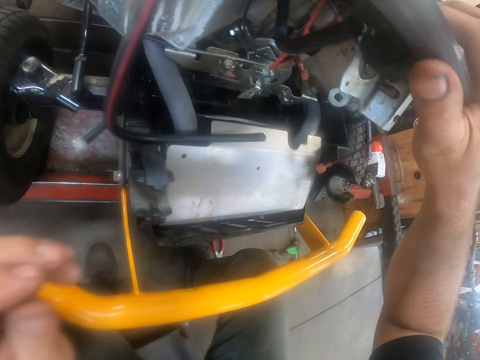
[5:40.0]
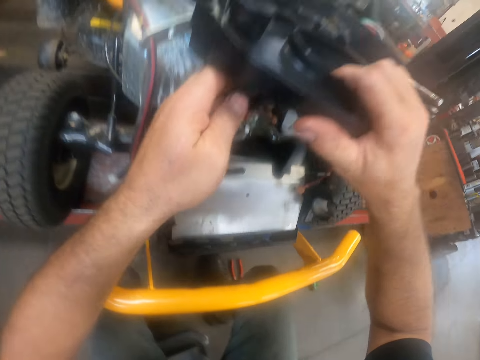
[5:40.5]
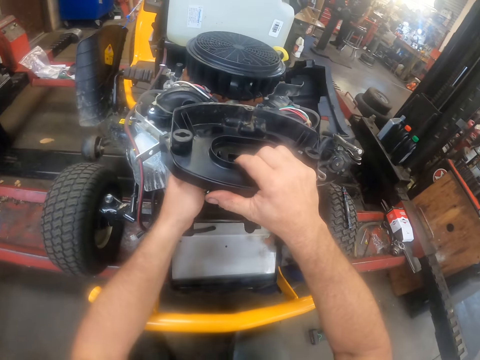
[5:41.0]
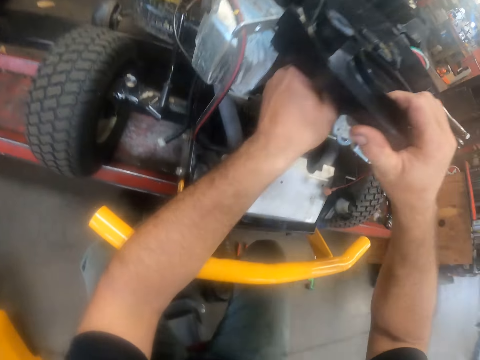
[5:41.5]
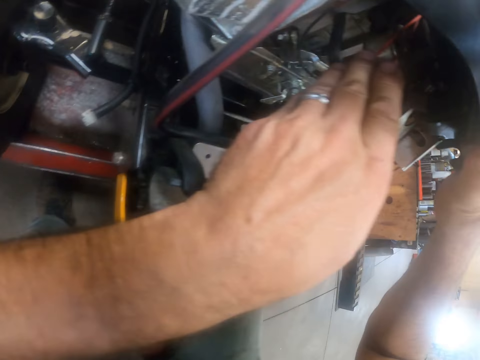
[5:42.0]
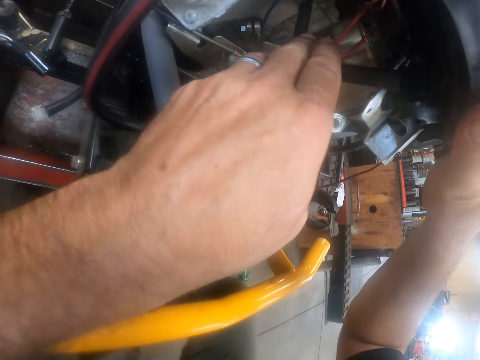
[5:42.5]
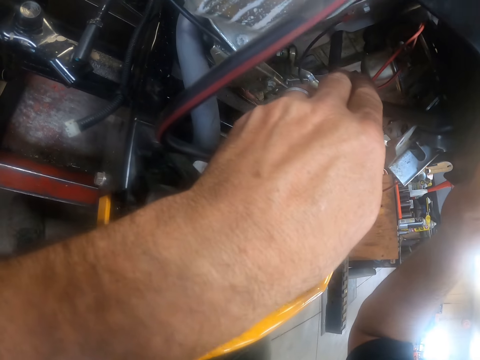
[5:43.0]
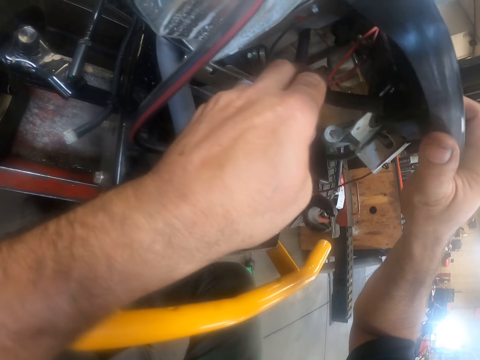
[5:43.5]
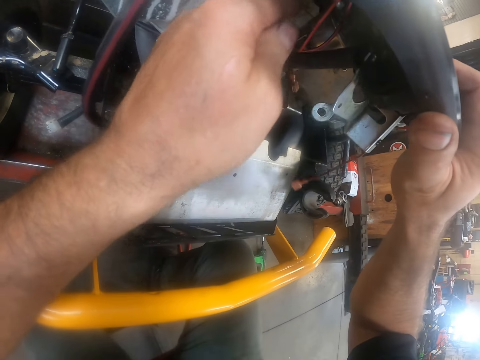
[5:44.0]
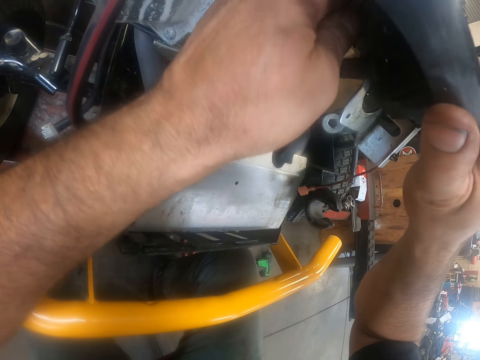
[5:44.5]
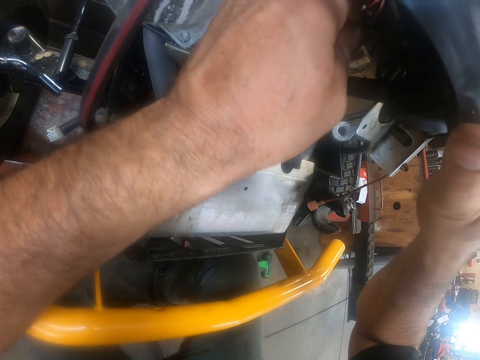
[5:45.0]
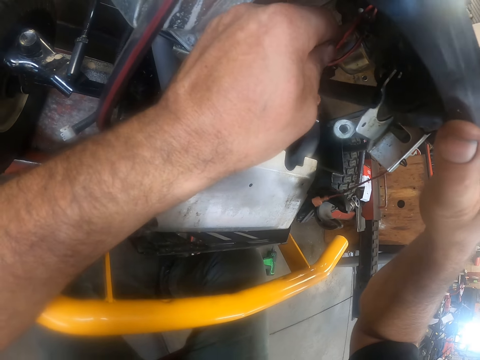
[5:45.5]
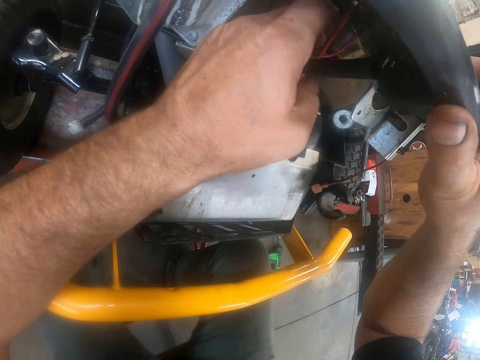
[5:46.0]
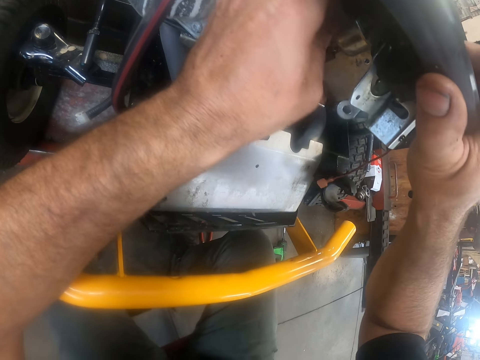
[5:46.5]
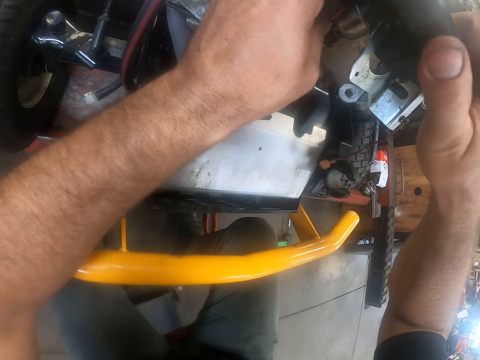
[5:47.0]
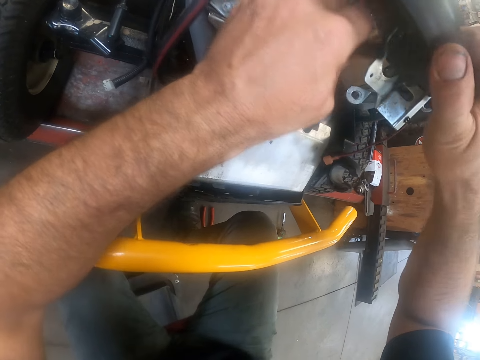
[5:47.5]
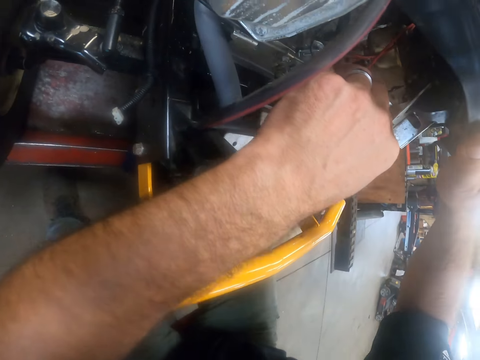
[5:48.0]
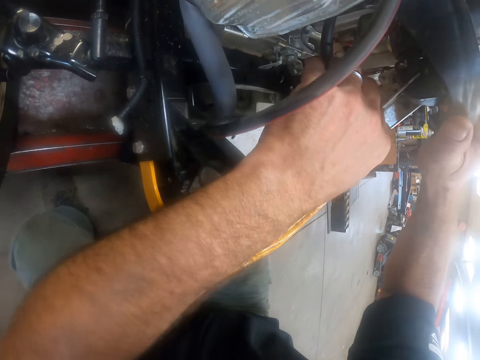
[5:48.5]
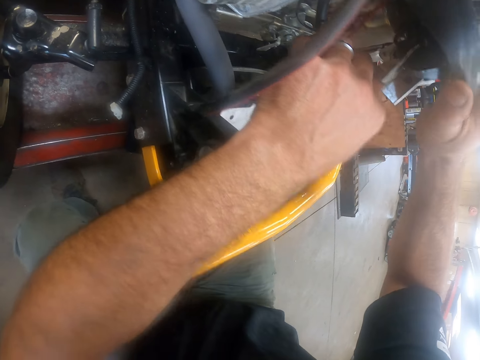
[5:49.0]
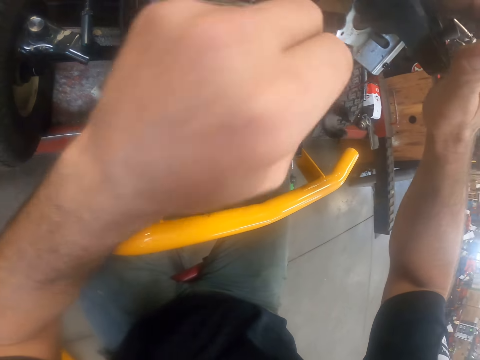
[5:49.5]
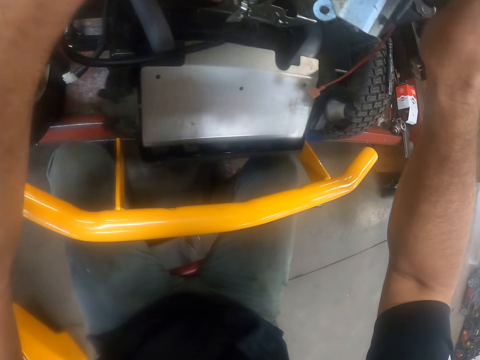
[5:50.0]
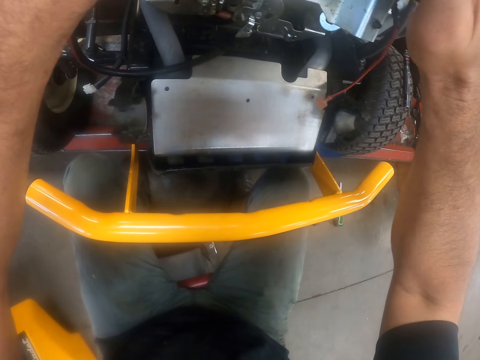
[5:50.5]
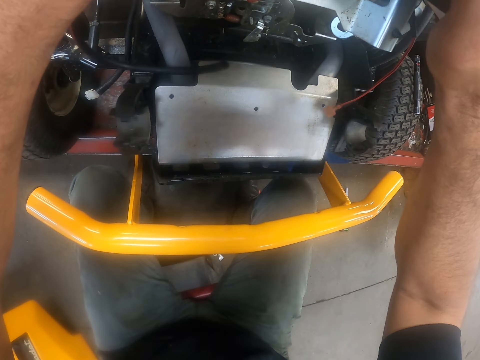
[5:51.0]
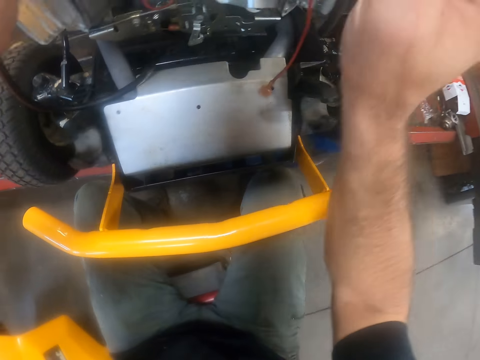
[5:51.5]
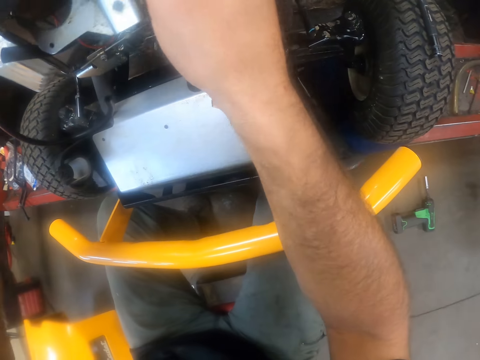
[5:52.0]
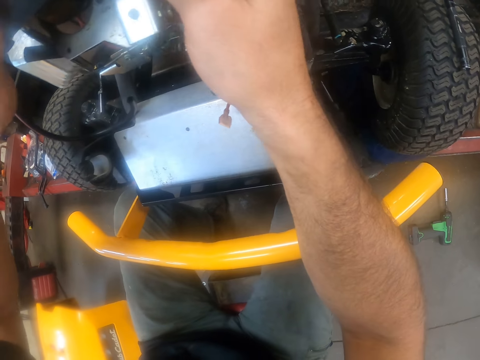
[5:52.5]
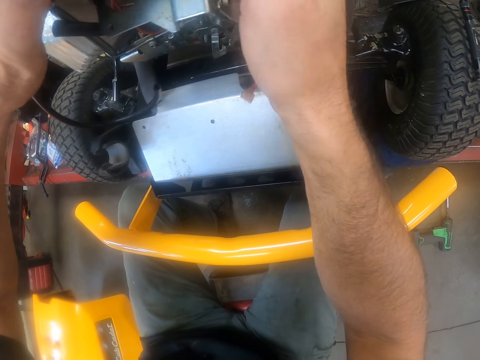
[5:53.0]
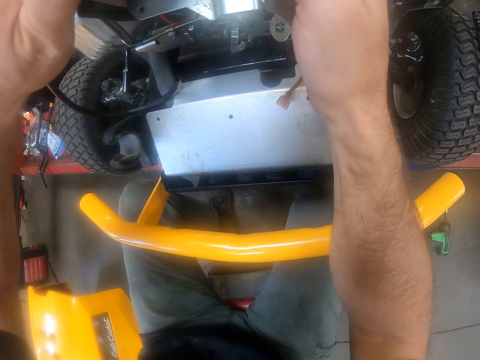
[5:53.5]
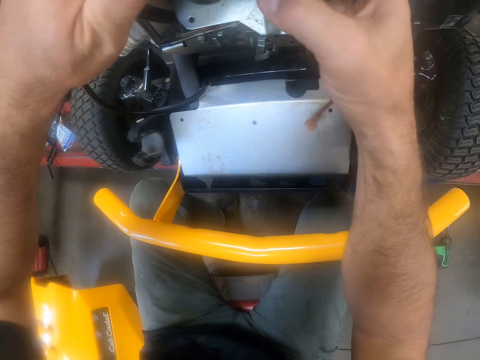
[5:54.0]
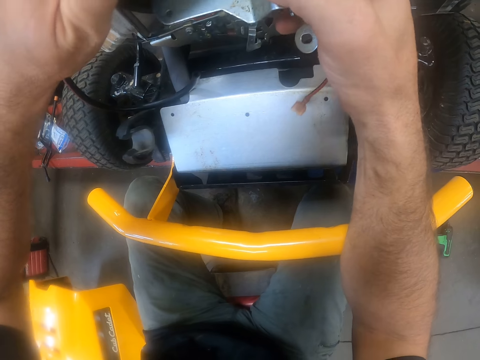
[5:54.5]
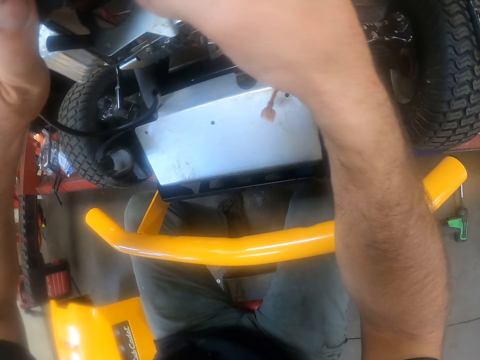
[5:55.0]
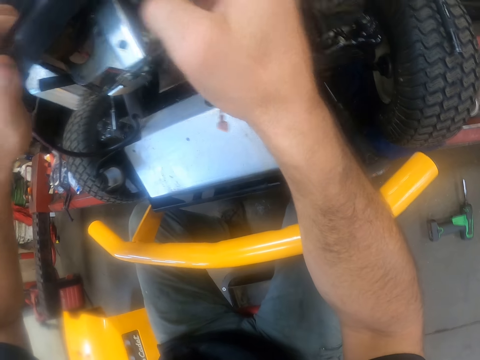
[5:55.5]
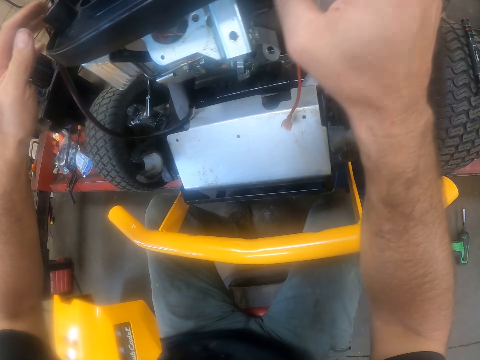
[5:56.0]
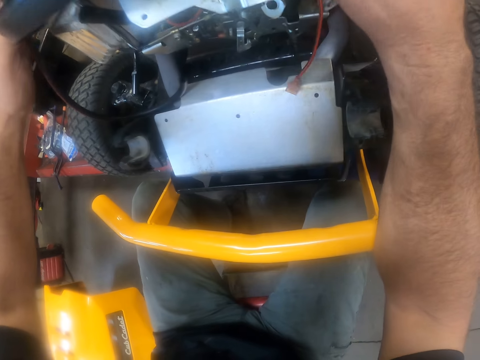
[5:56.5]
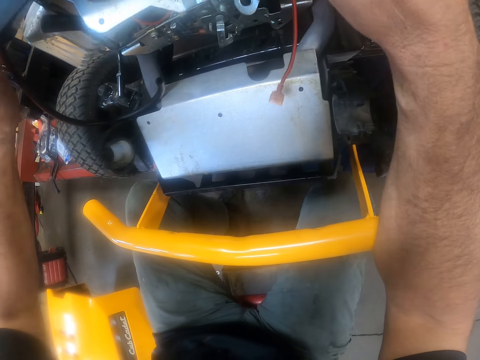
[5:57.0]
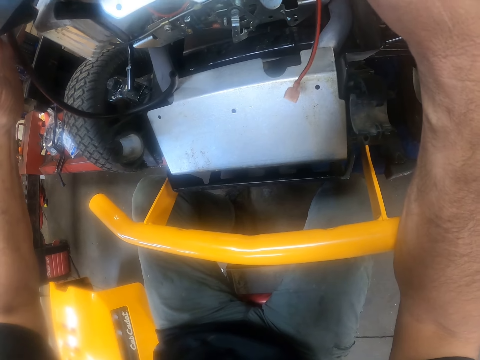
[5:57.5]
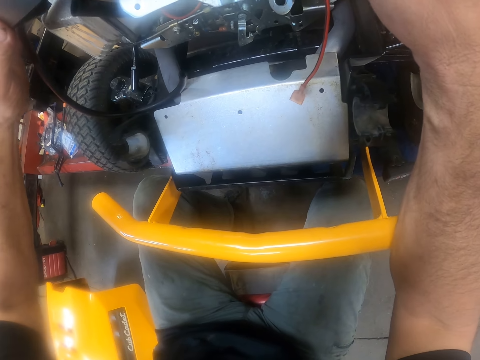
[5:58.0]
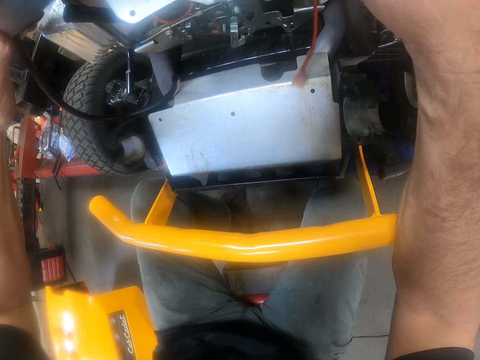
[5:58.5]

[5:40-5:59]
The camera wearer holds the lawn mower. They hold the cable. They touch the metal.

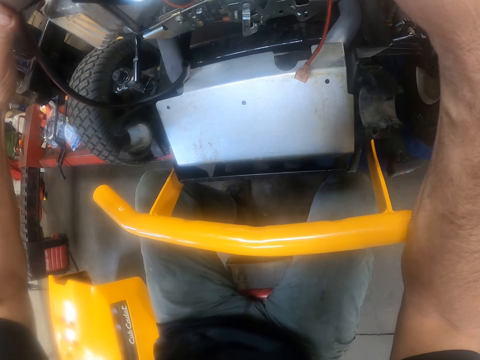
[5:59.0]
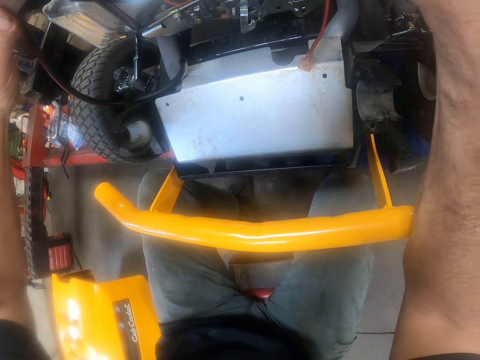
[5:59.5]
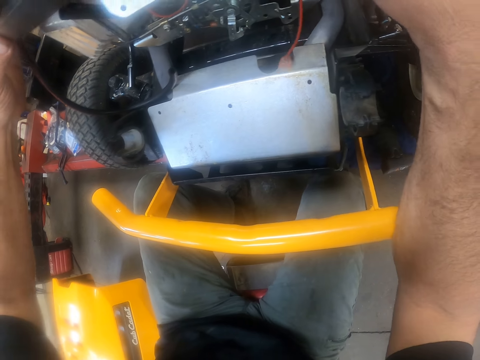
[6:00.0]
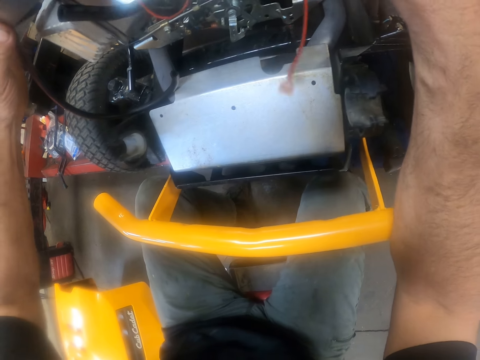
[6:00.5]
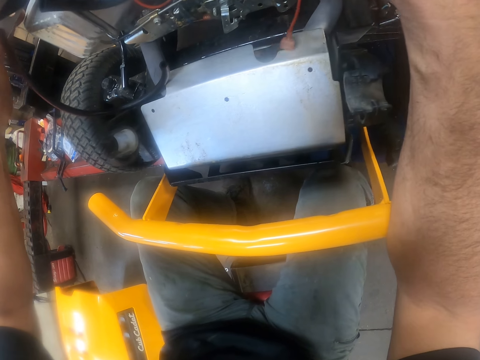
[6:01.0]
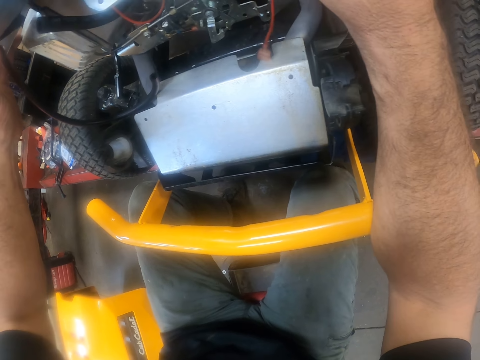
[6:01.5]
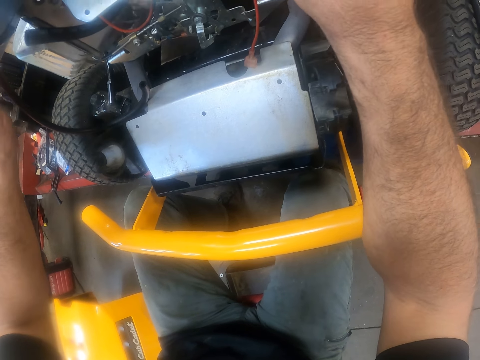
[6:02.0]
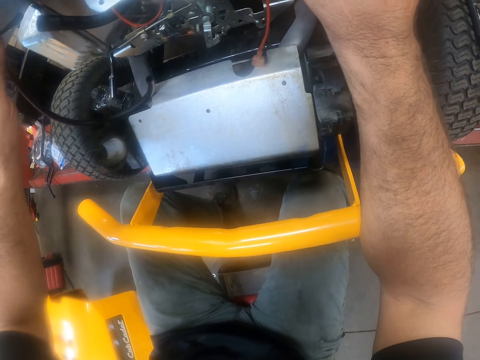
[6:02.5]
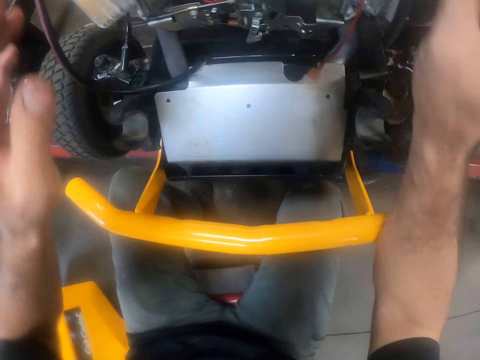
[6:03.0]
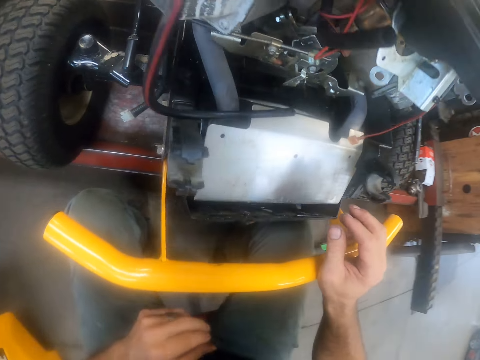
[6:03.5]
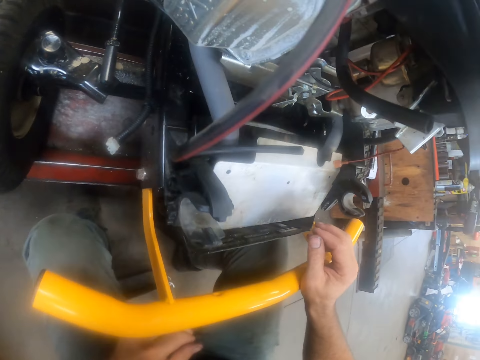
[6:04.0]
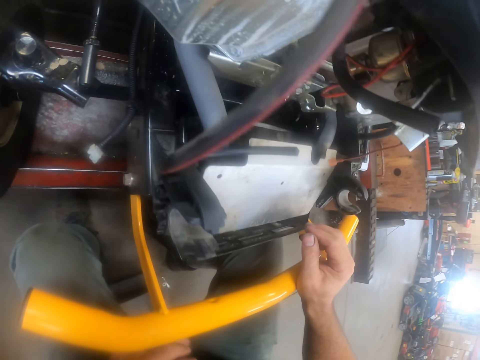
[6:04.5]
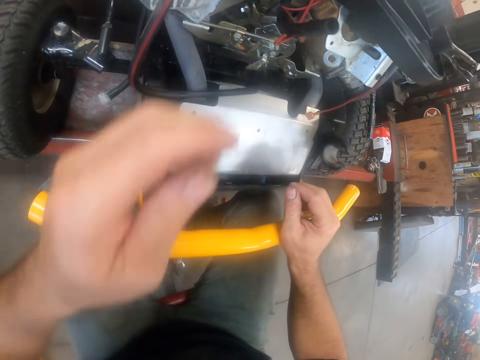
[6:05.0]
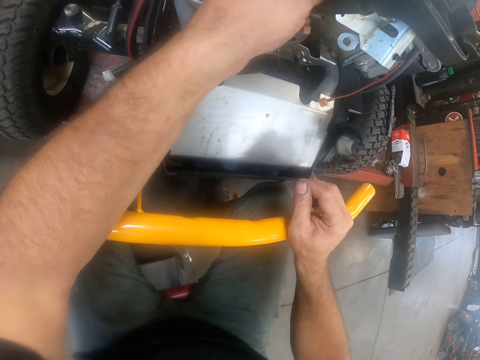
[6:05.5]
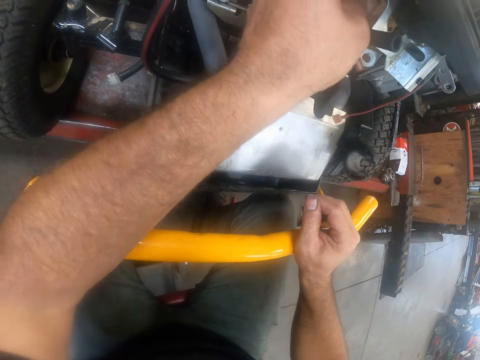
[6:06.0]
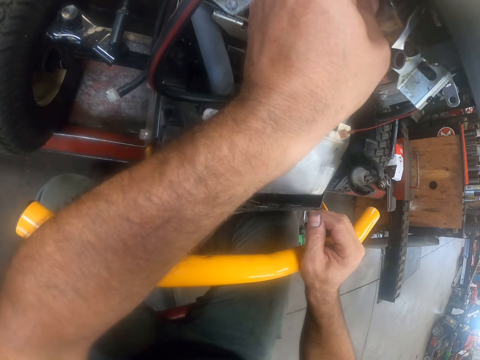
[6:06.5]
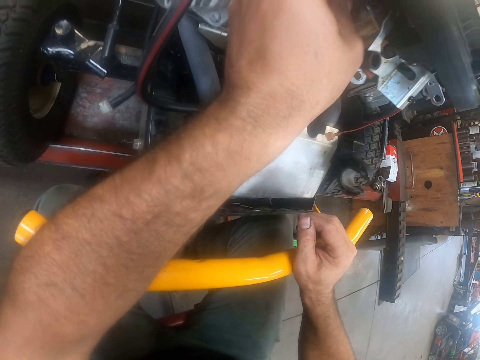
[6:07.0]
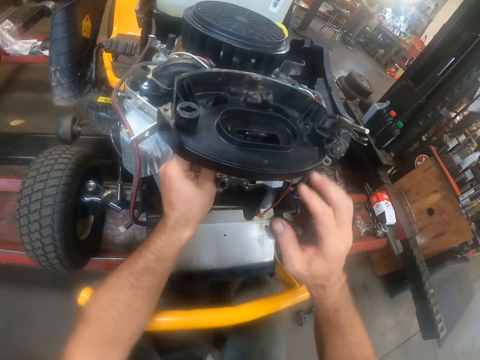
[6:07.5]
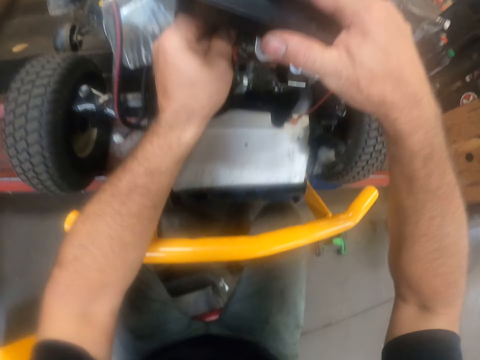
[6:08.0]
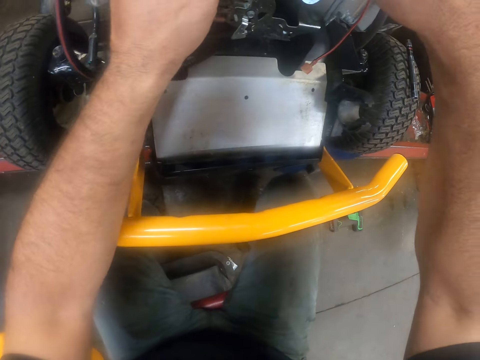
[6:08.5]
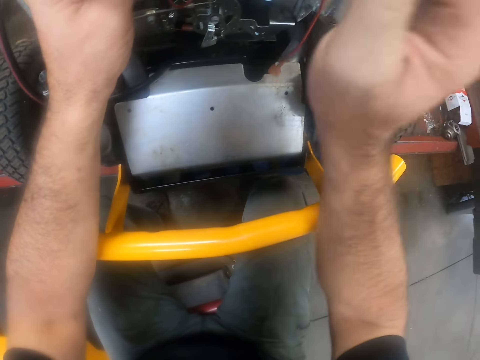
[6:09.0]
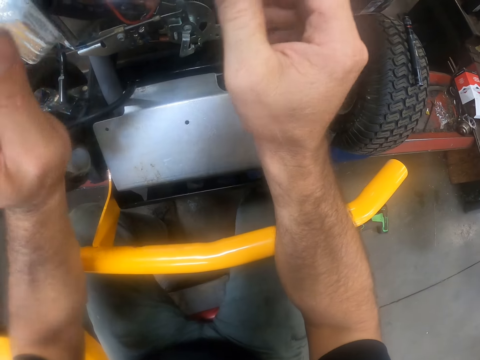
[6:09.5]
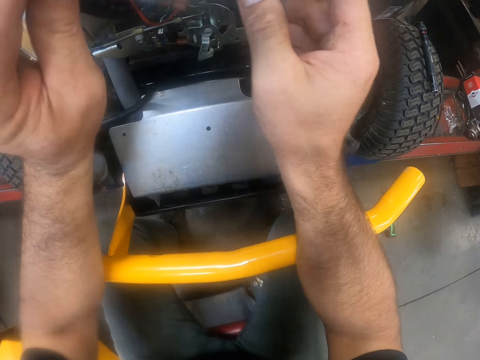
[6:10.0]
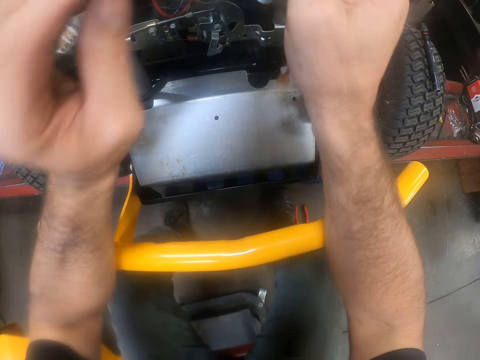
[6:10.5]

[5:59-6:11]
The camera wearer touches the lawn mower. They adjust the cable on the lawn mower.
